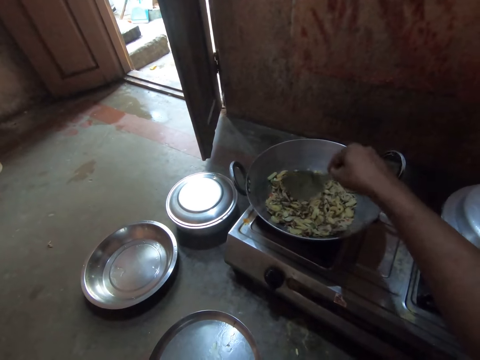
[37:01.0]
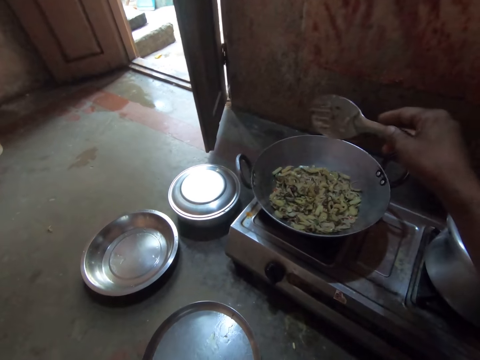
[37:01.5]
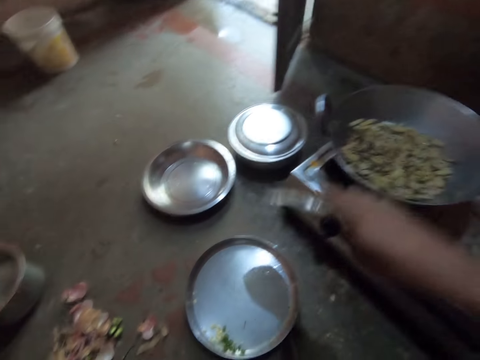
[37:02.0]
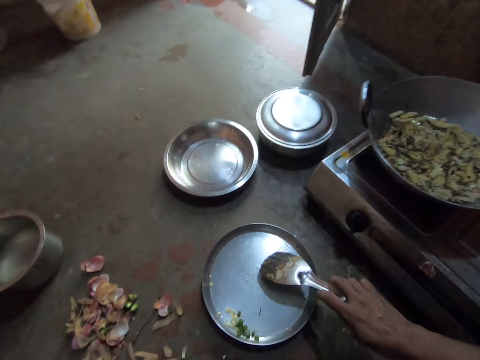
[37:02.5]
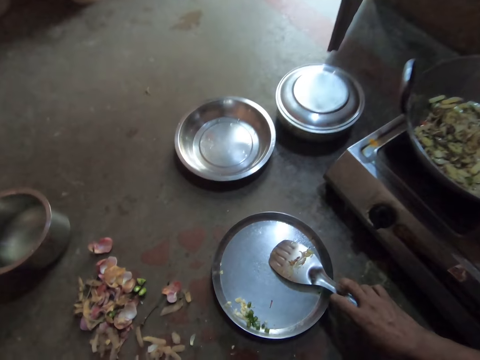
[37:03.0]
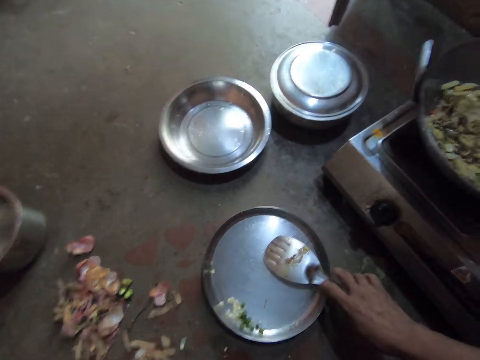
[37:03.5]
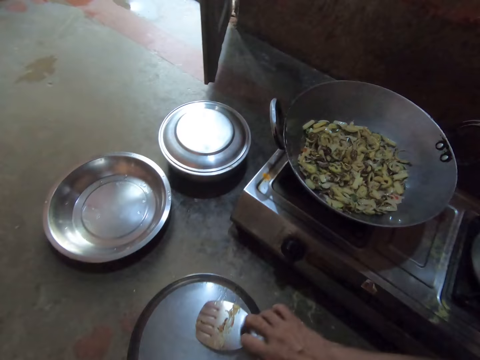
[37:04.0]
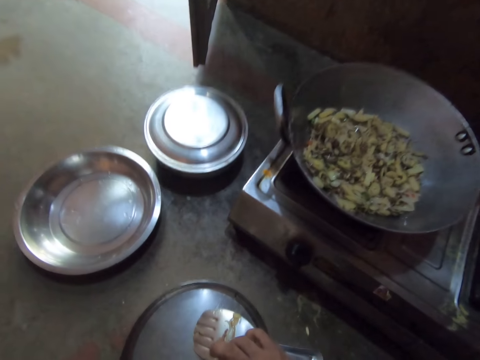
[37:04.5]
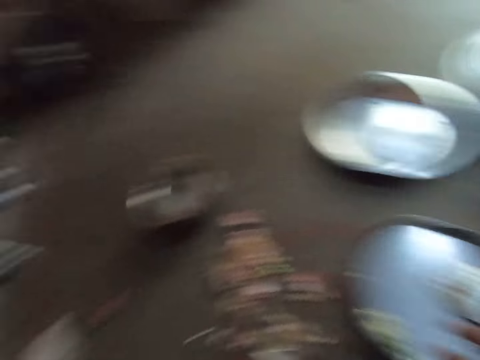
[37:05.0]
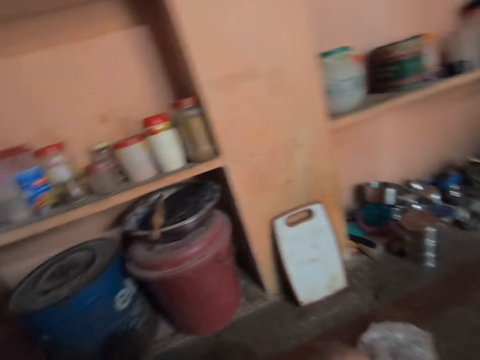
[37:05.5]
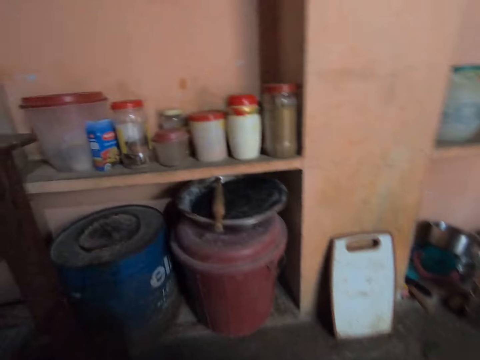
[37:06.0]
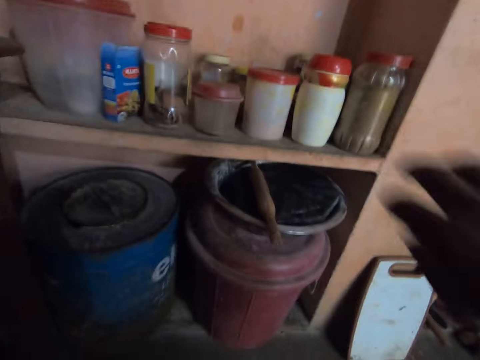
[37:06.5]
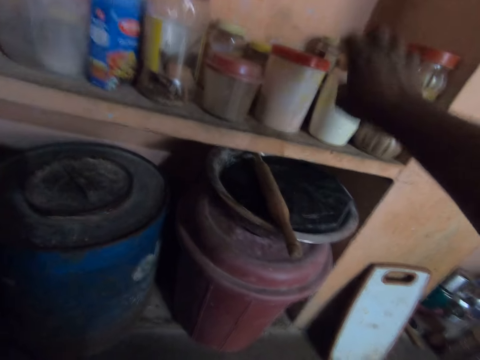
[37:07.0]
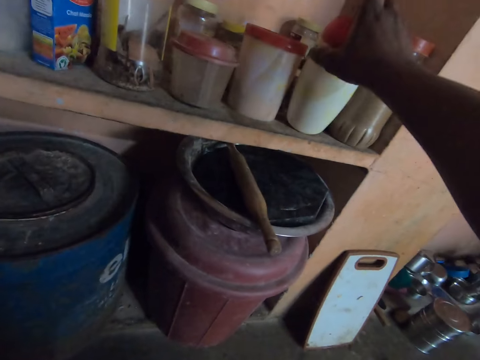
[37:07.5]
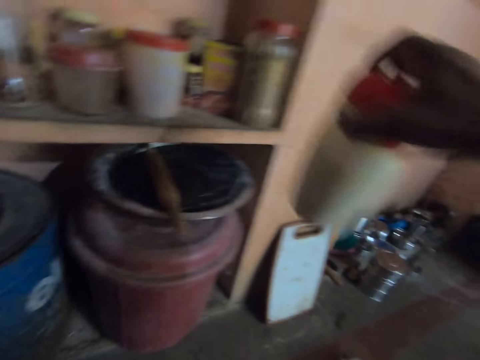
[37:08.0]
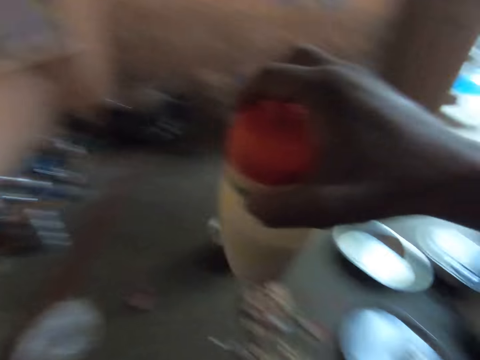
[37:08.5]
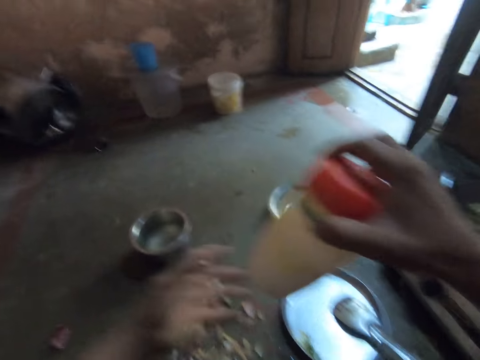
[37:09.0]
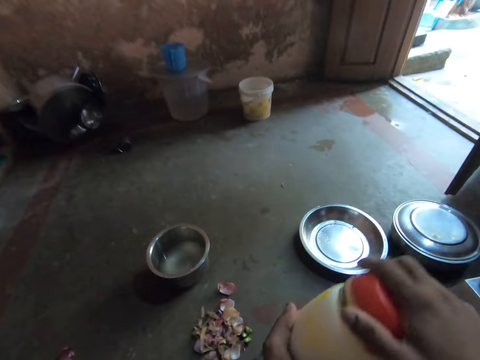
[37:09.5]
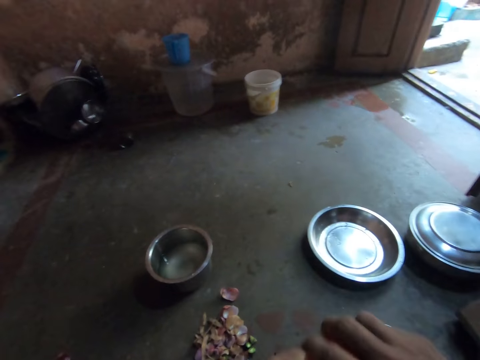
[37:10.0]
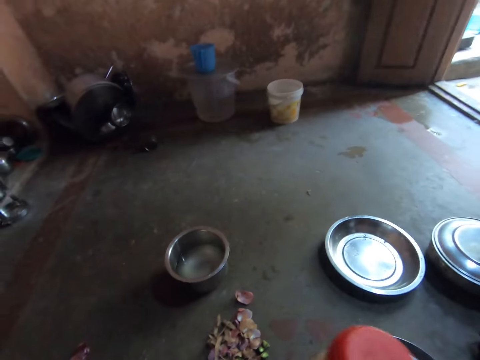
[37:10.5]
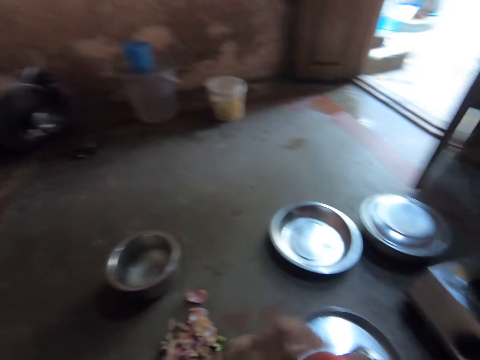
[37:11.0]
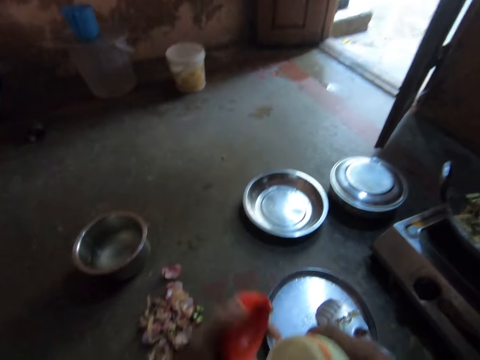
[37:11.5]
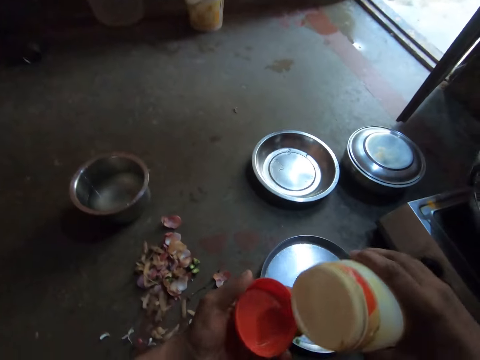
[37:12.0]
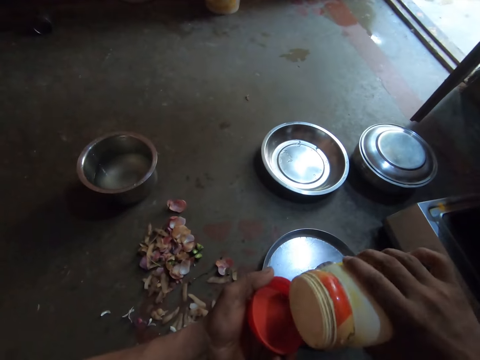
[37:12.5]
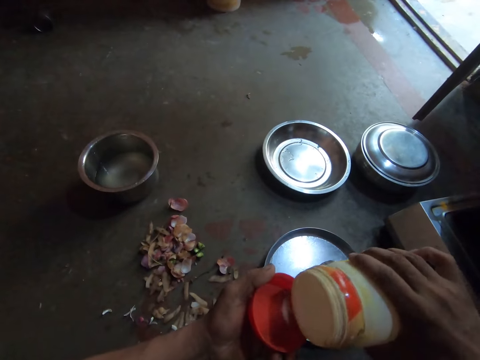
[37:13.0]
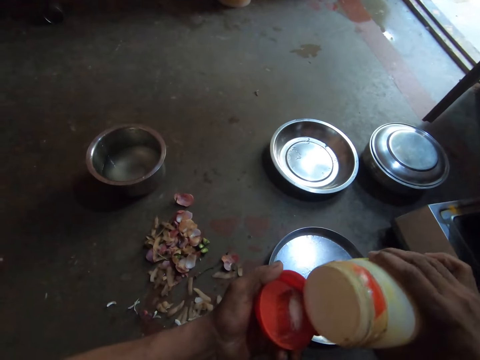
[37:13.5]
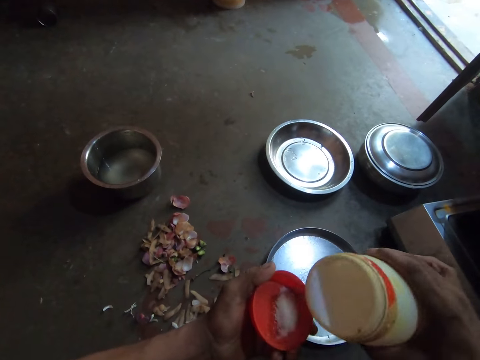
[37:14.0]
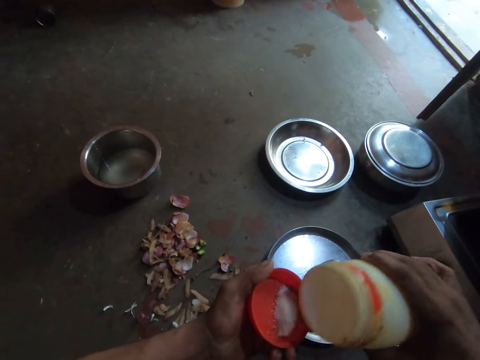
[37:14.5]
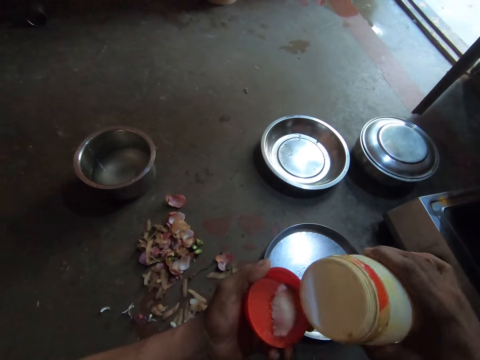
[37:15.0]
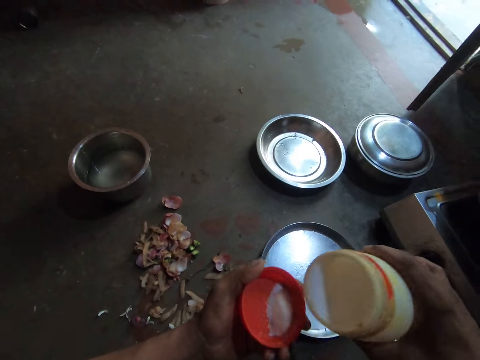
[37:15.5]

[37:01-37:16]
The camera wearer places the steel flat cooking spoon on a tray. They stare at the rack and move towards the rack. They remove the tin from the rack. They open the tin. They serve the salt into the lid.

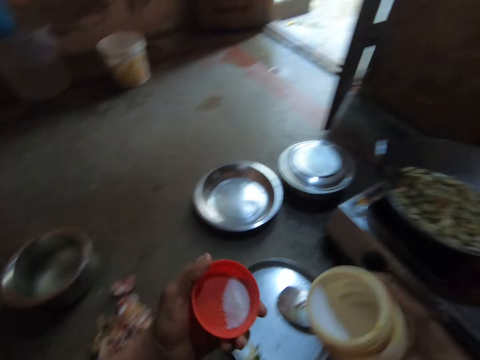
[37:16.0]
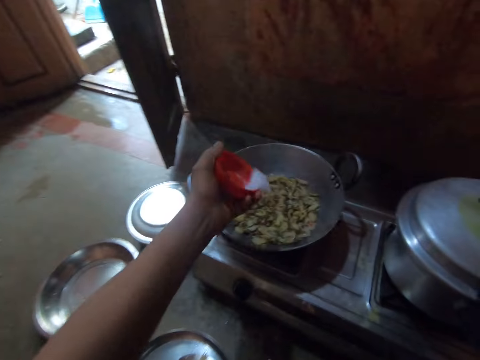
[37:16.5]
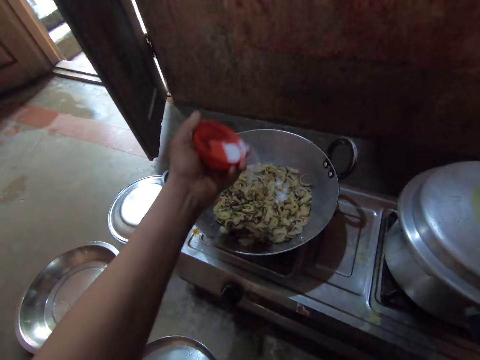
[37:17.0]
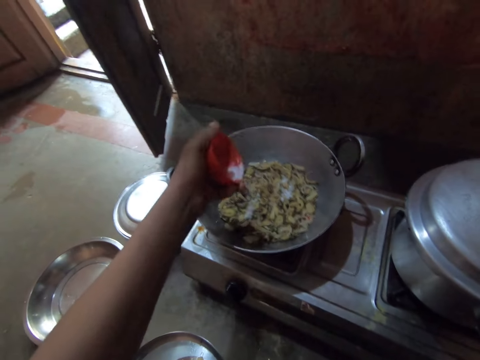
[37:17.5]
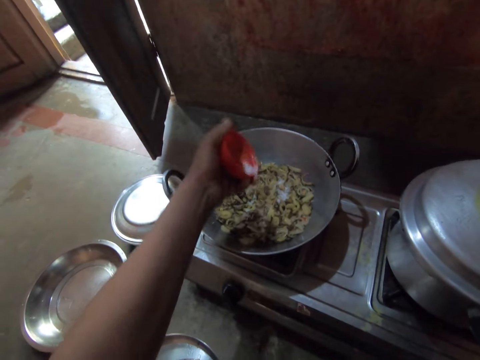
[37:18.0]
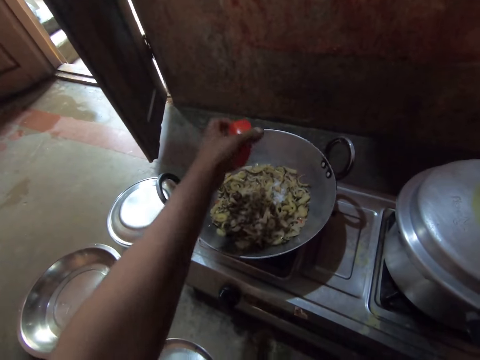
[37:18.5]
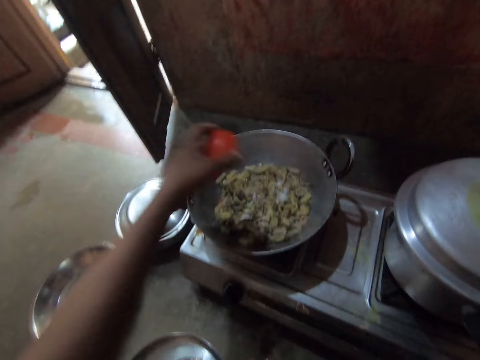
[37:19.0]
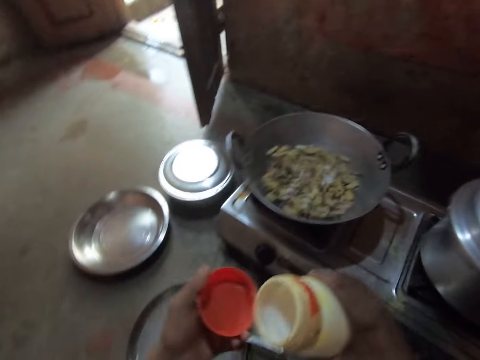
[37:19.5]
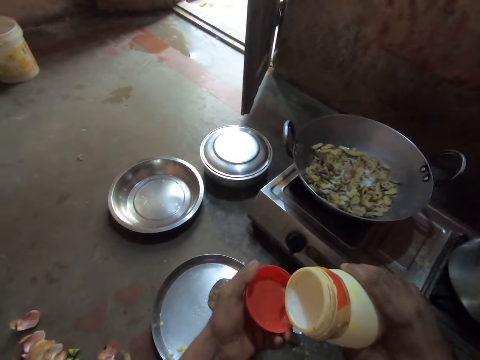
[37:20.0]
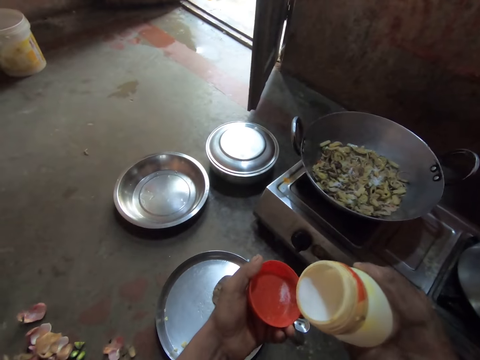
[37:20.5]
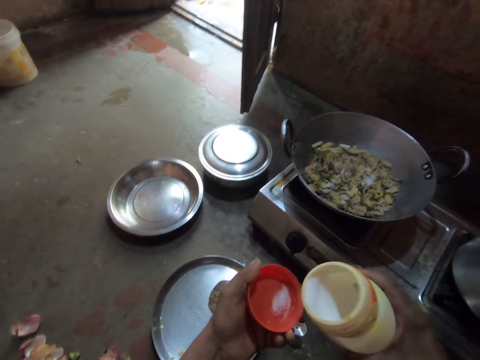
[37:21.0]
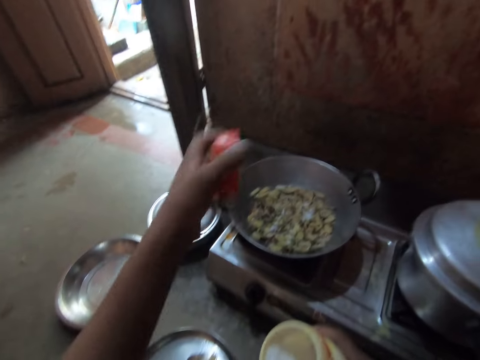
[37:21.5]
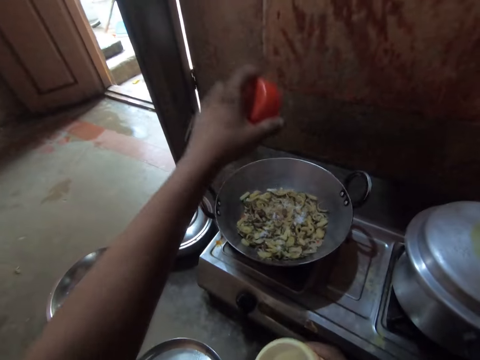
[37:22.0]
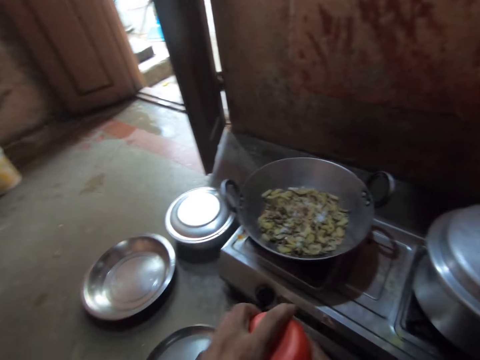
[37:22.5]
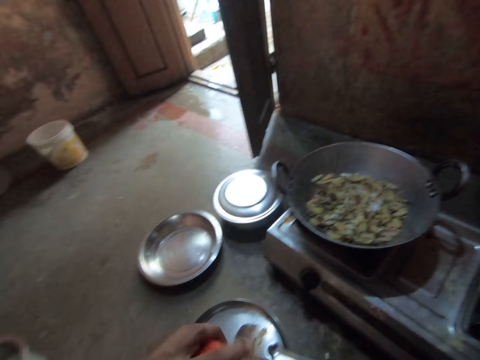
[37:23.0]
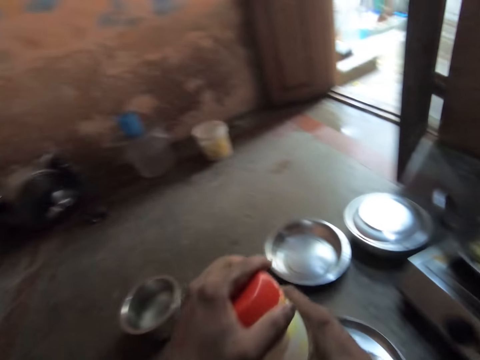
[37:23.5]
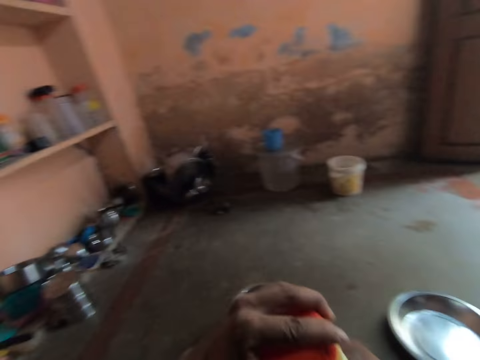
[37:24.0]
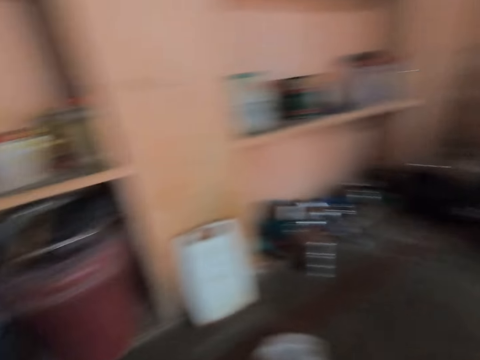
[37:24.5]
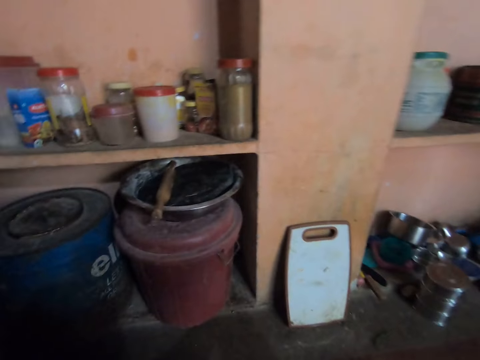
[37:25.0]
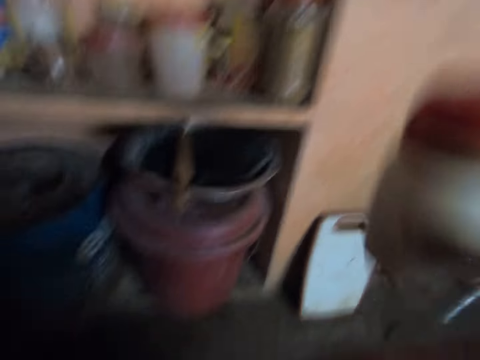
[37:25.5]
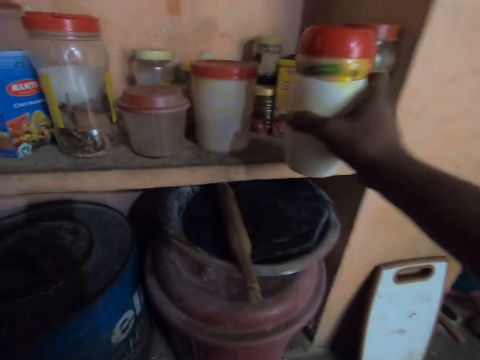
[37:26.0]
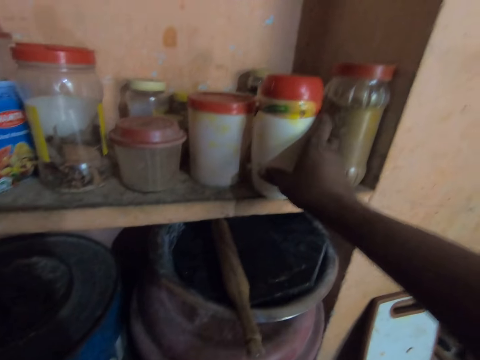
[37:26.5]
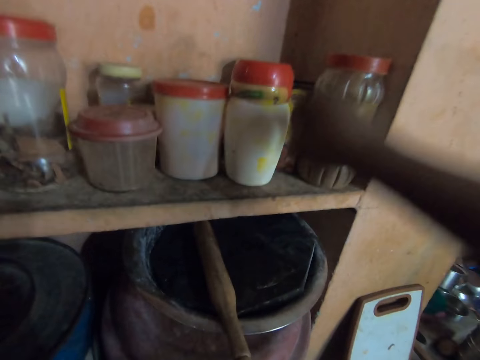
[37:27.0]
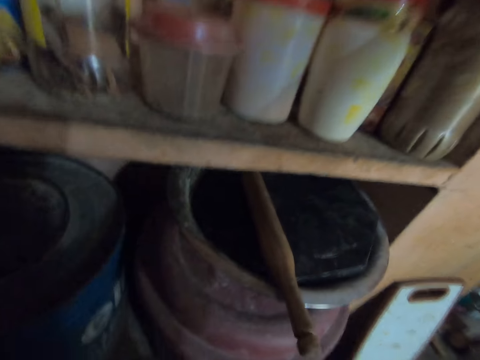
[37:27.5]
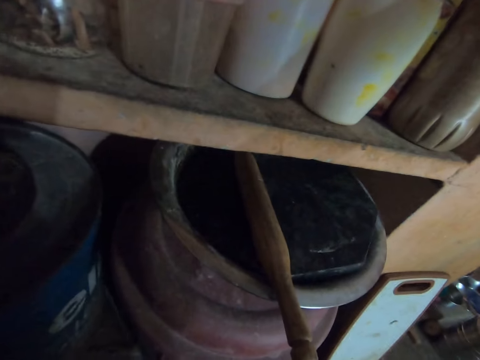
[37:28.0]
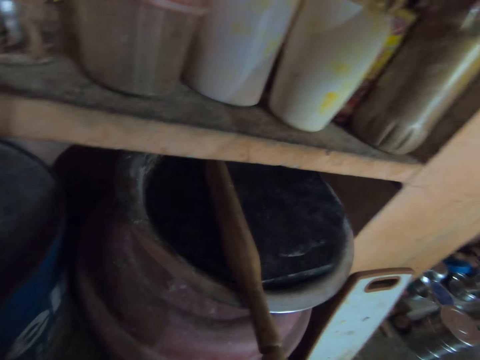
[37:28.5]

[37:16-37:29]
The camera wearer throws the salt on the vegetables in the deep frying pan. They serve the salt into the lid. They add salt on the vegetables in the deep frying pan. They close the tin. They place the tin on the rack. They stare at the pot.
